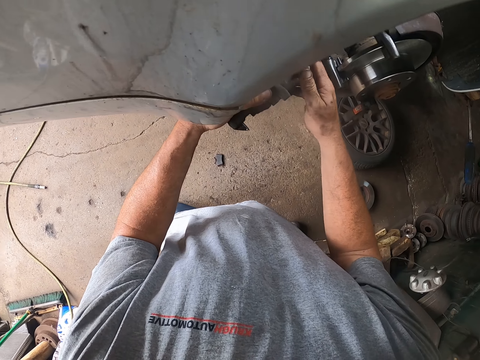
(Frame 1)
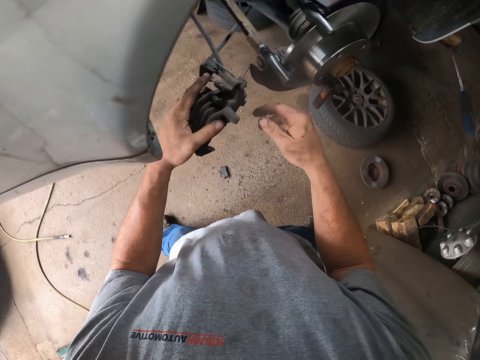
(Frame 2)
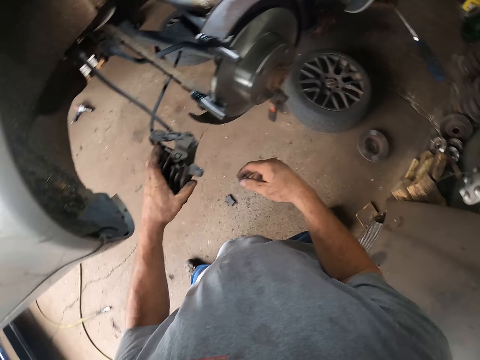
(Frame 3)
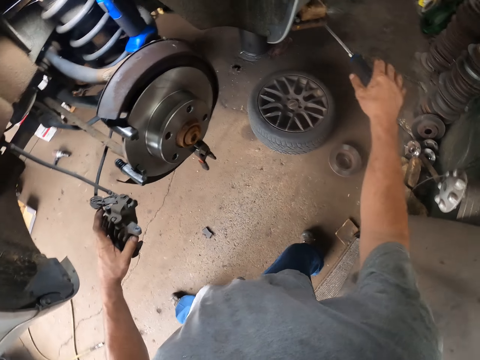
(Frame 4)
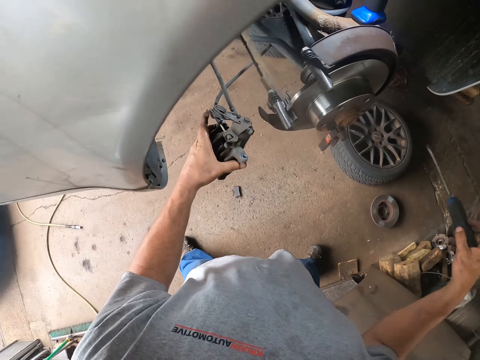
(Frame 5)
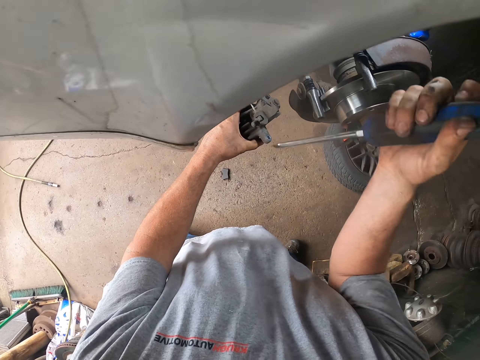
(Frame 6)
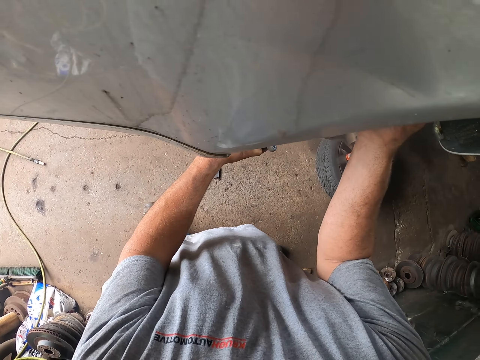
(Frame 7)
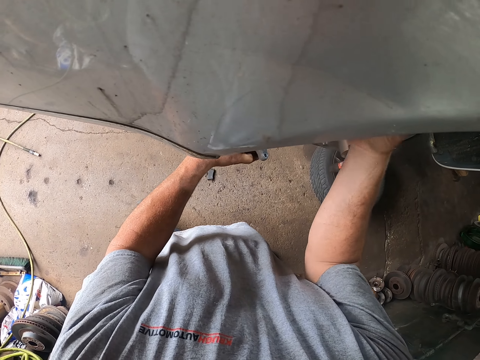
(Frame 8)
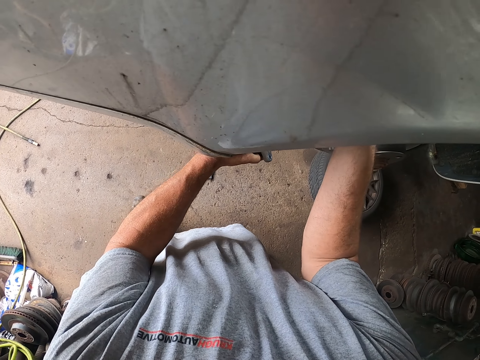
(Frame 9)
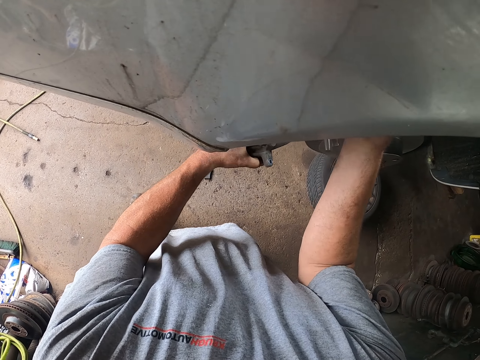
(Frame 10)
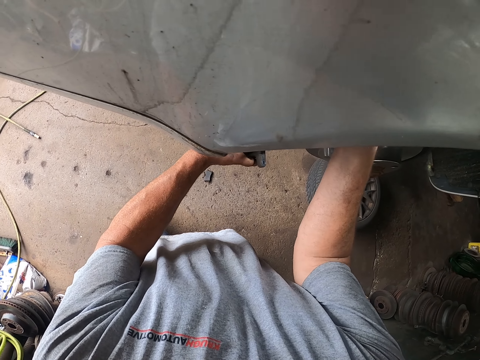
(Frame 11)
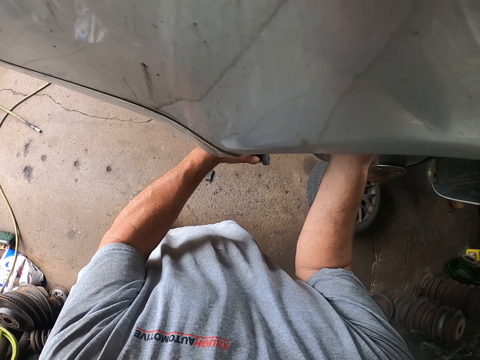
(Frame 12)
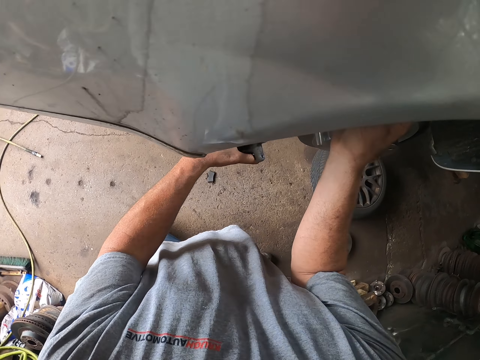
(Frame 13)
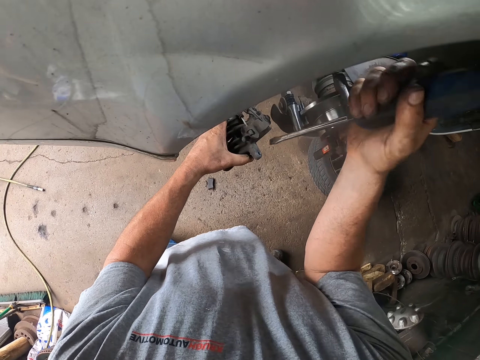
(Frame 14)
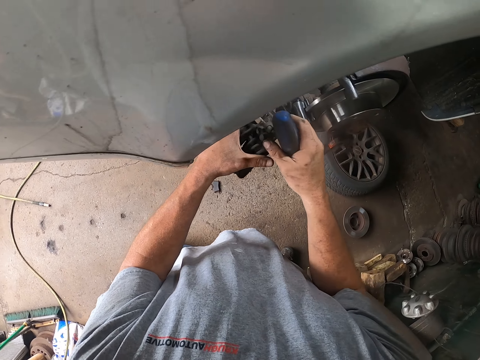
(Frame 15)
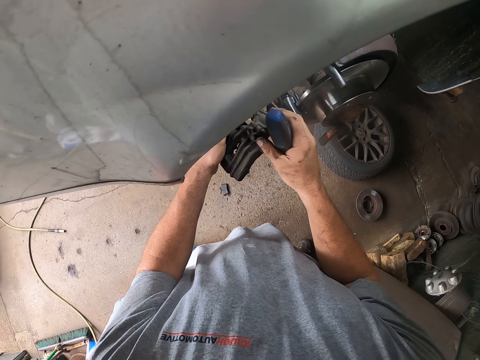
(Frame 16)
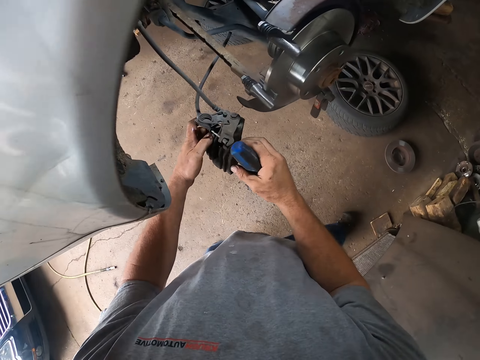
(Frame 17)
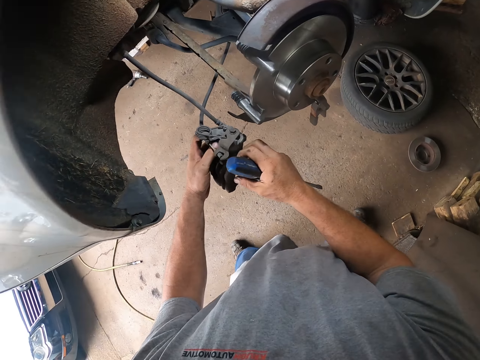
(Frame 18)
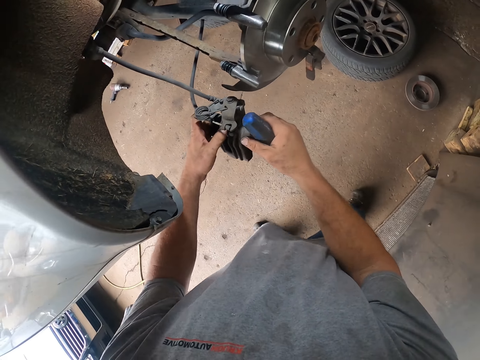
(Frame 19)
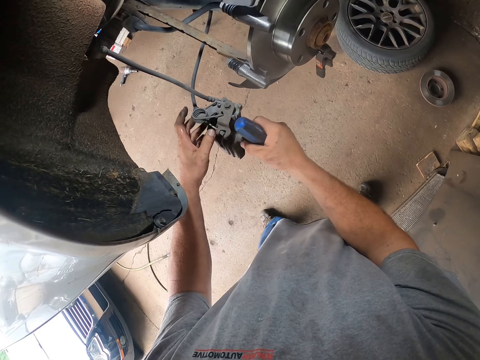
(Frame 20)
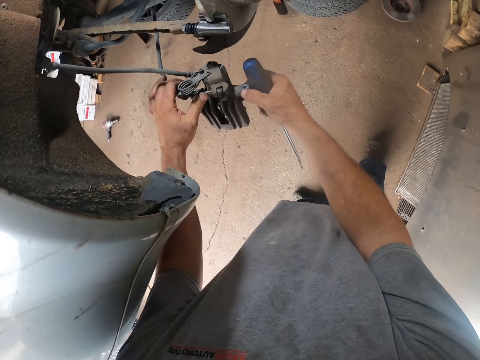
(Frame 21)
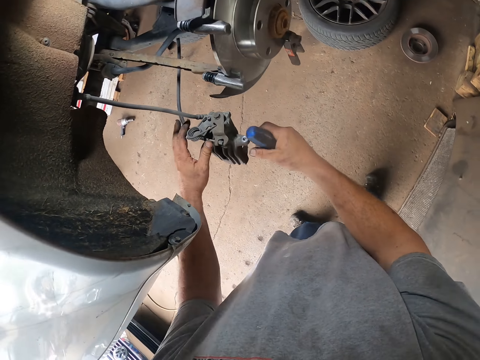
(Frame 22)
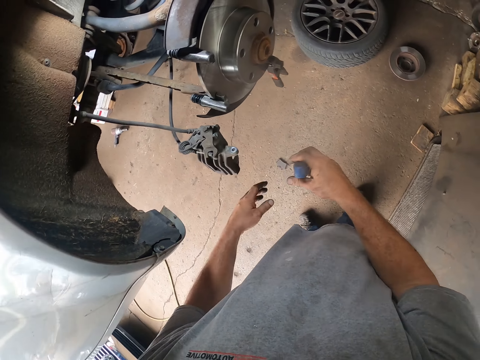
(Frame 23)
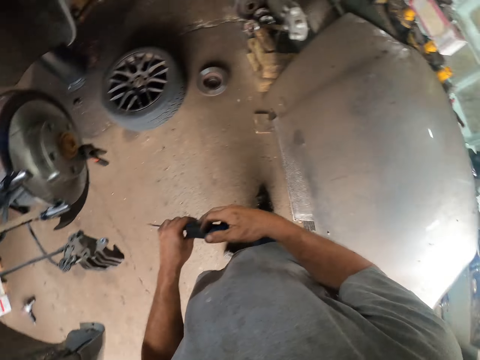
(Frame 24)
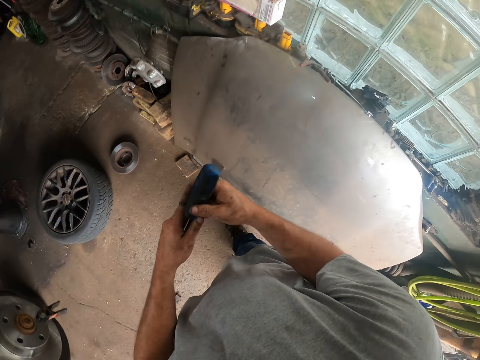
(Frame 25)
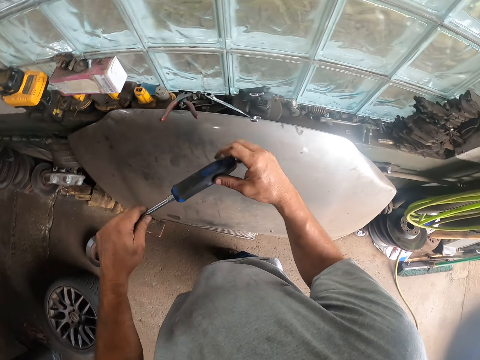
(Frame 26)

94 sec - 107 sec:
The camera wearer picks up a flat head screwdriver. They work on the car. They loosen the brake nuts. They leave the brake caliper.

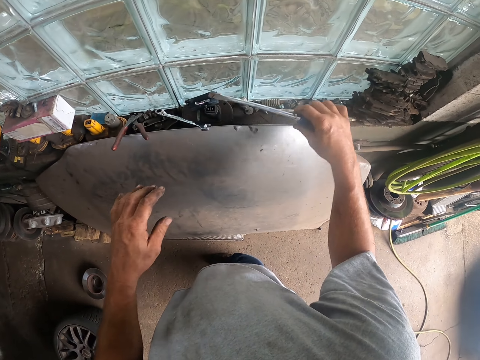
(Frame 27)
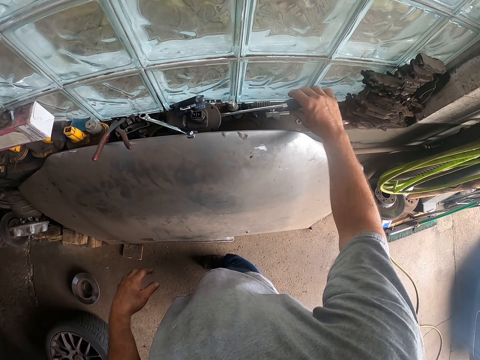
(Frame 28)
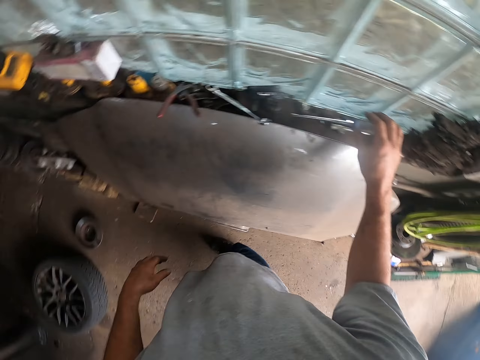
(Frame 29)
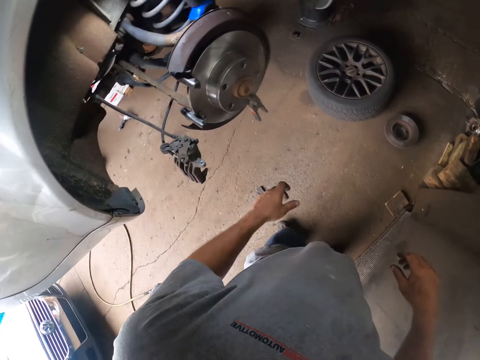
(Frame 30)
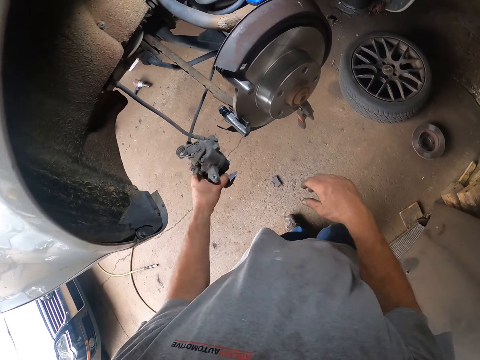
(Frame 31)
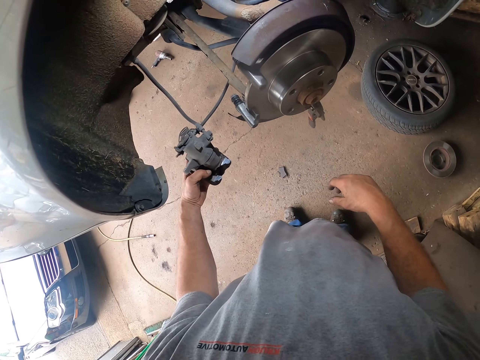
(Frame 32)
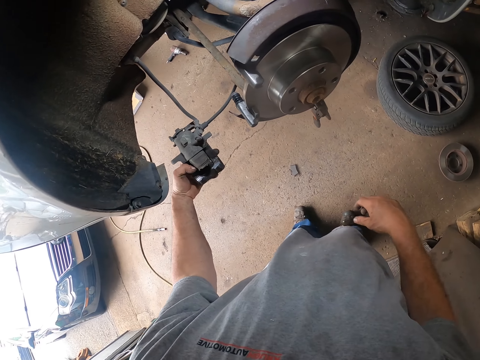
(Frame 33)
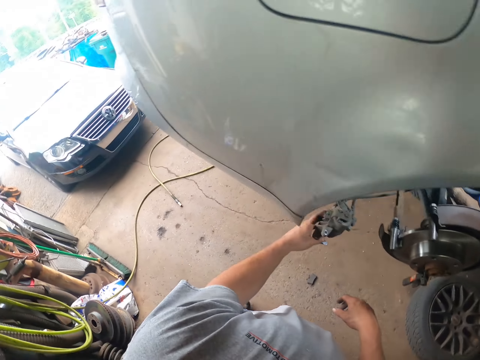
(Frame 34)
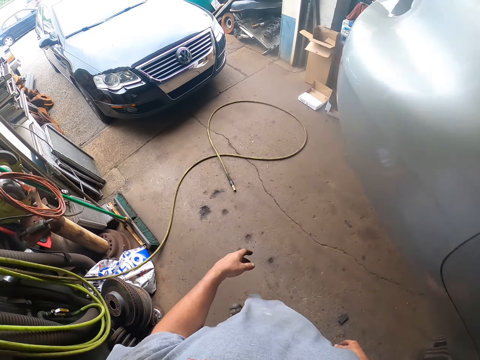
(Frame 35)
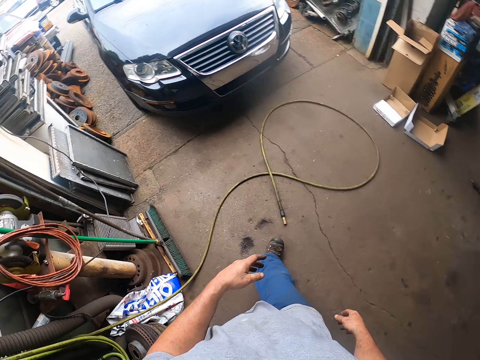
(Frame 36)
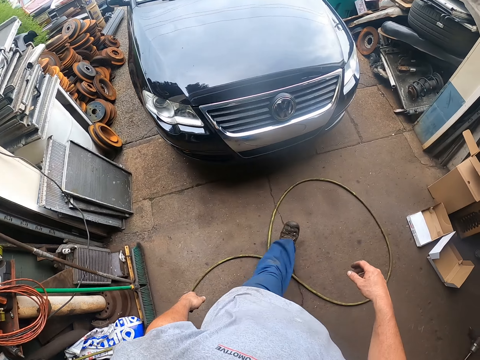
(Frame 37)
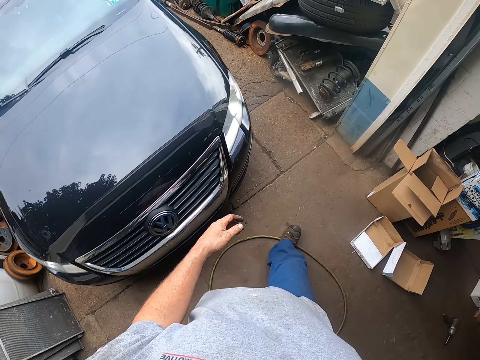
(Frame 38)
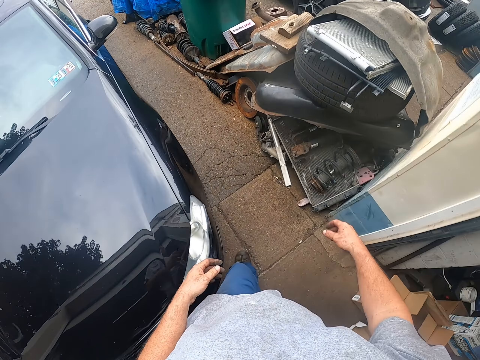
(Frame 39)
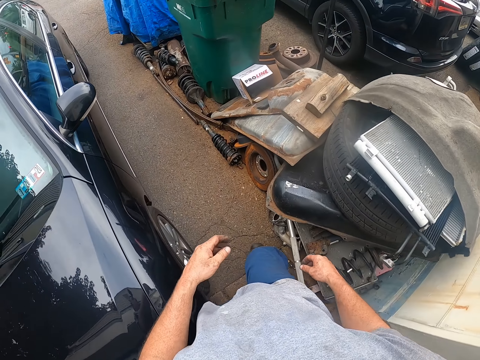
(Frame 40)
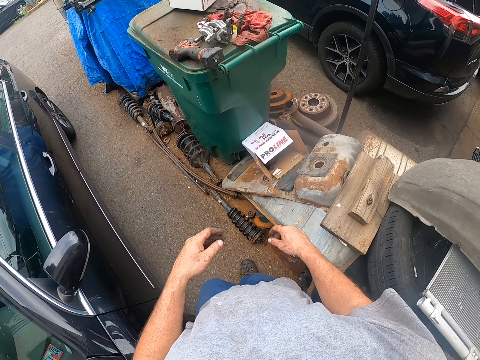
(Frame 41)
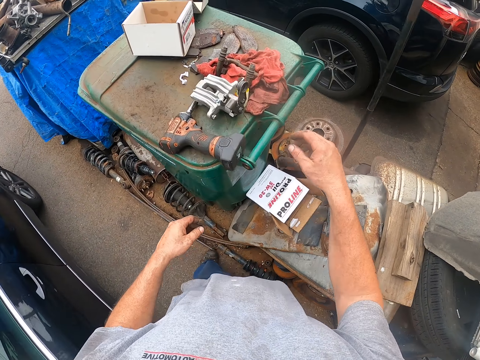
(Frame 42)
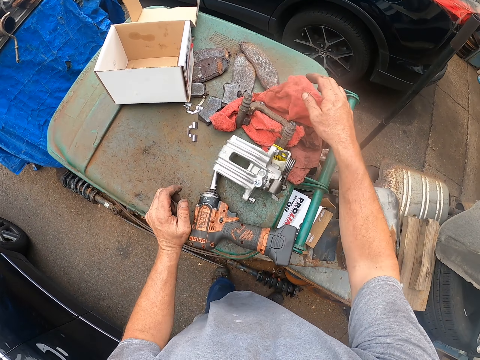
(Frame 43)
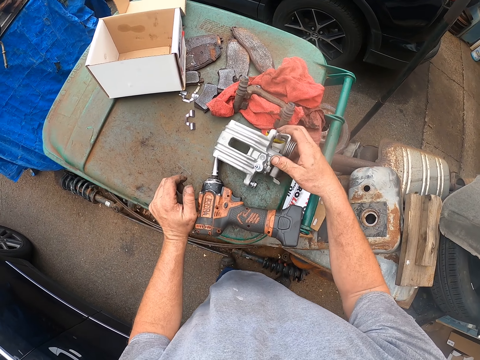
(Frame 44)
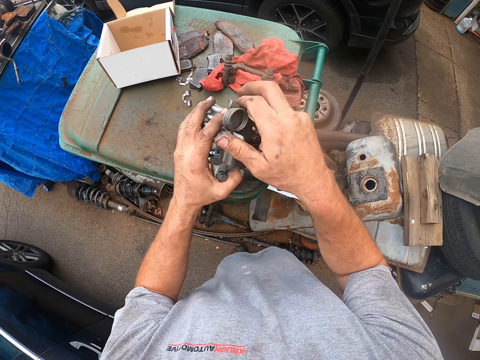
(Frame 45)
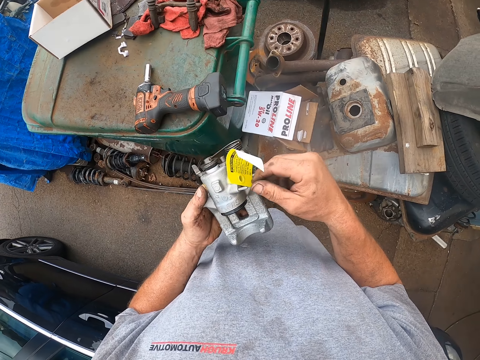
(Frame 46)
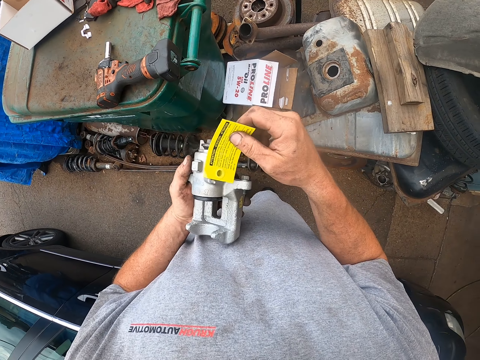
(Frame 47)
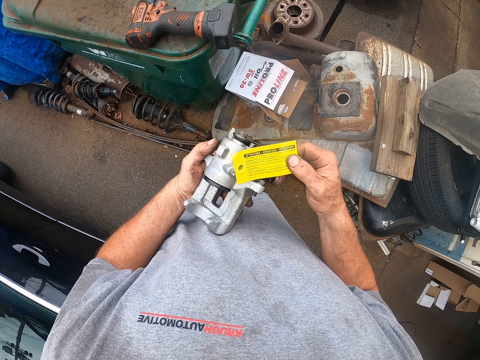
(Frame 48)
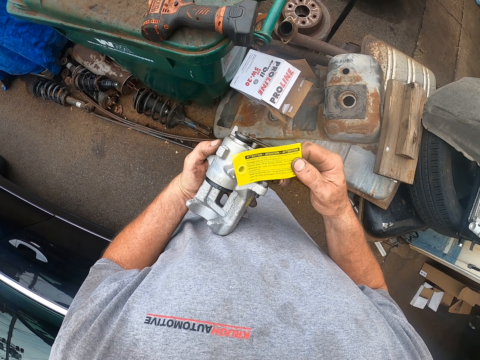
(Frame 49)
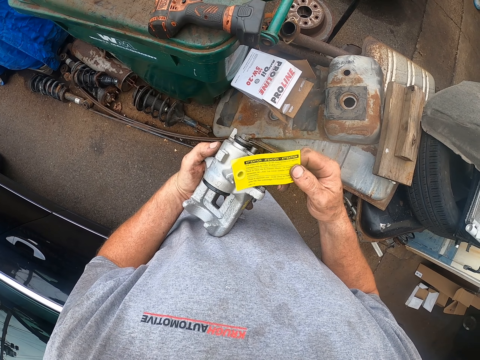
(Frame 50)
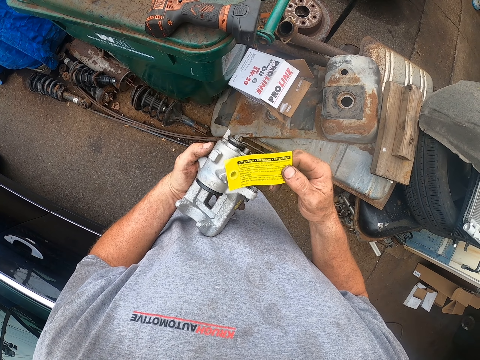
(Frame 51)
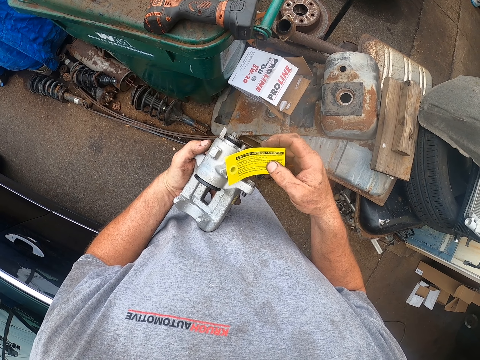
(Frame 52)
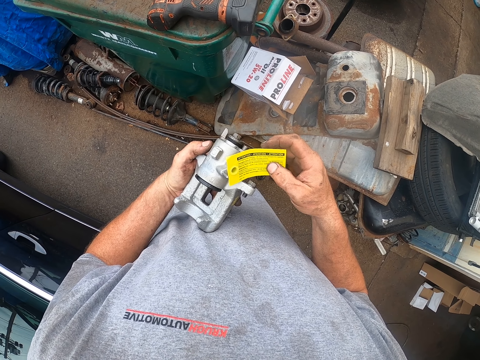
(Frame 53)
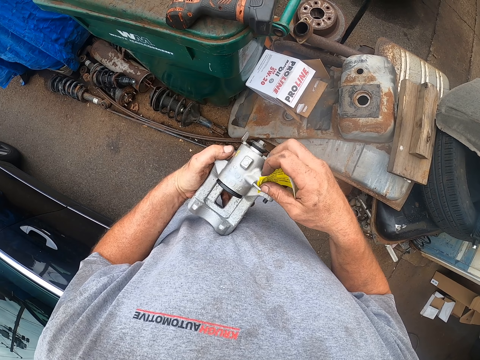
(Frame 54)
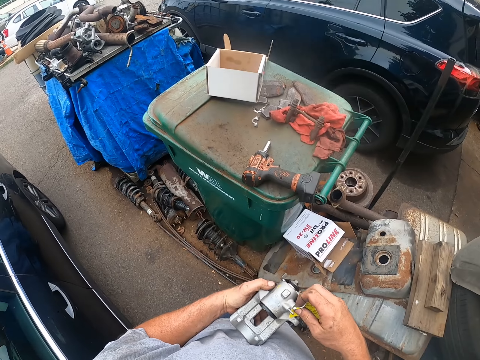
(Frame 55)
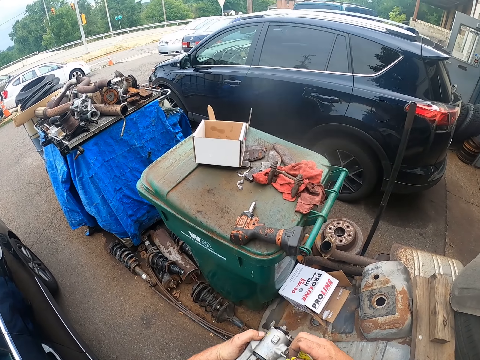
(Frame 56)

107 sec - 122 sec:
The camera wearer puts the screwdriver on the window pane. They touch the brake caliper. They leave the brake caliper. They walk to the garbage can. They pick up a new brake caliper or gear changer. They remove a warning paper from the brake caliper.
